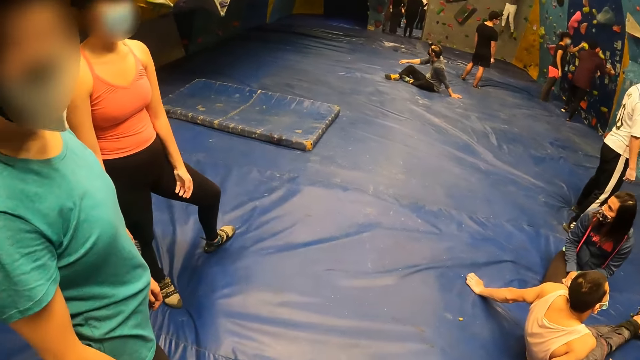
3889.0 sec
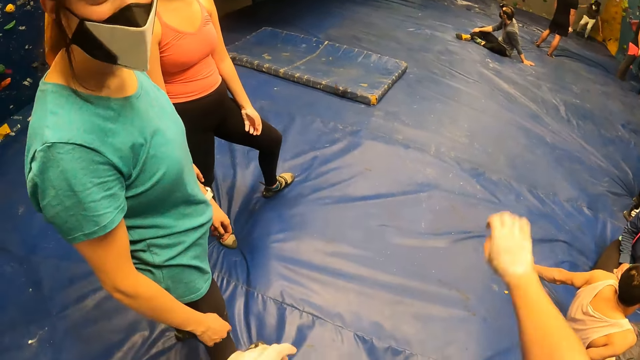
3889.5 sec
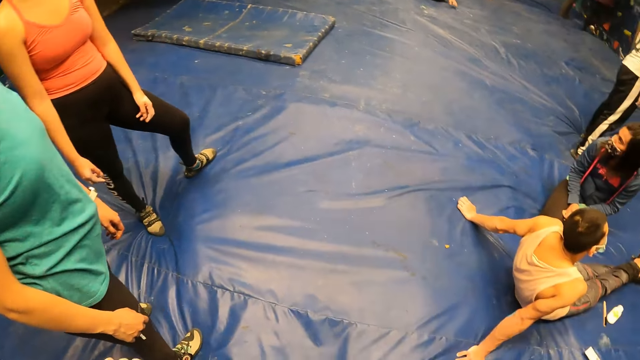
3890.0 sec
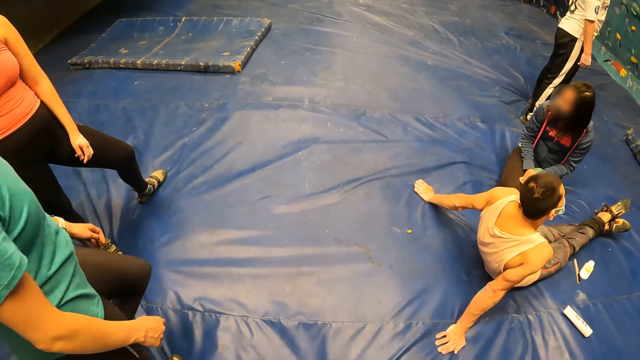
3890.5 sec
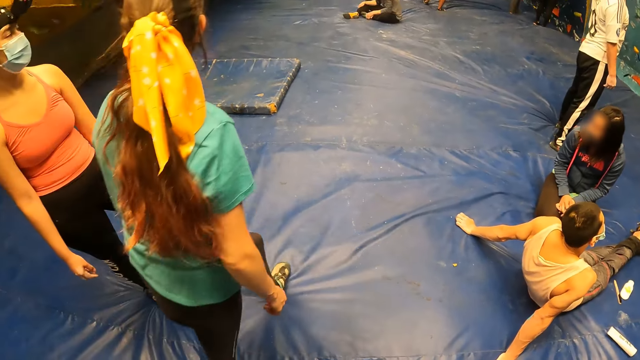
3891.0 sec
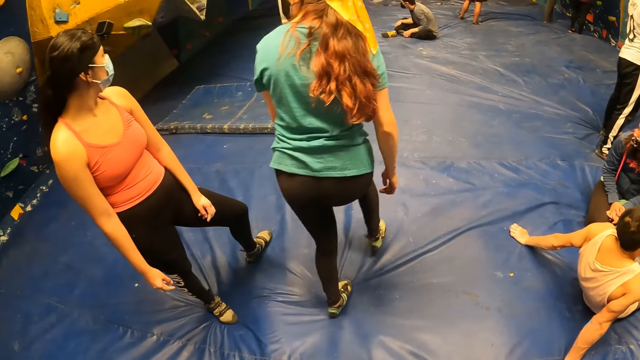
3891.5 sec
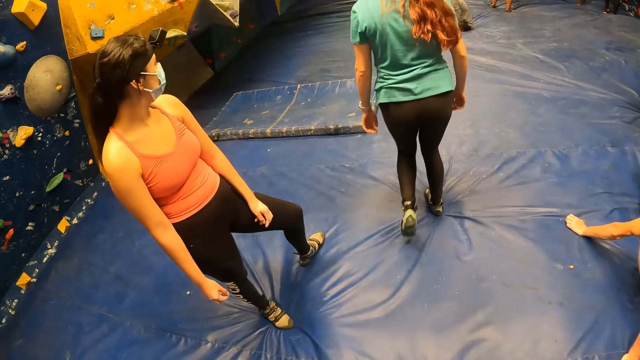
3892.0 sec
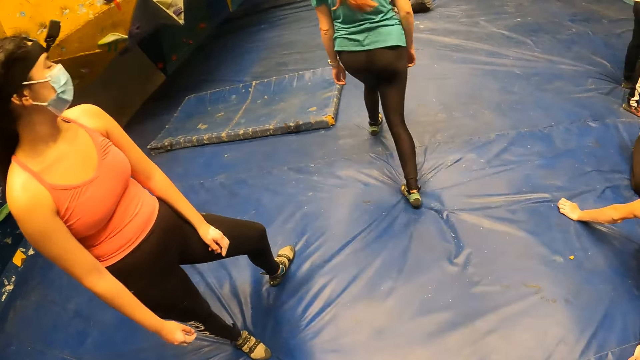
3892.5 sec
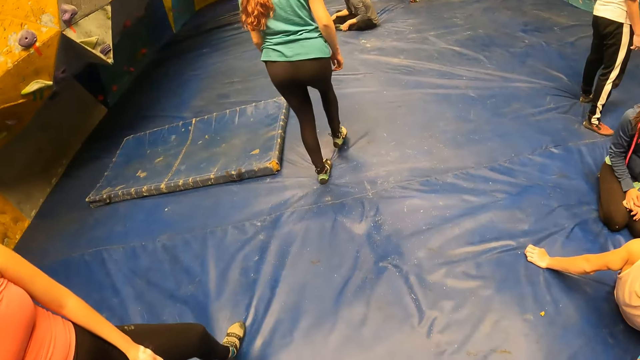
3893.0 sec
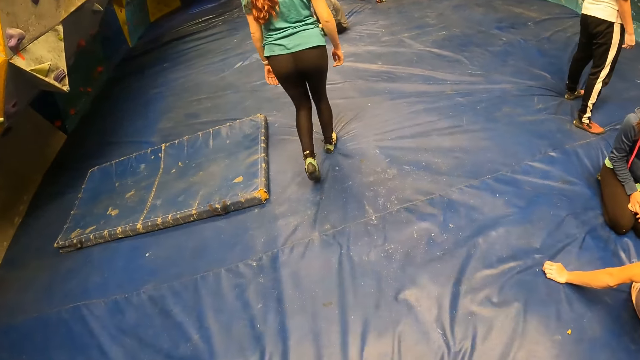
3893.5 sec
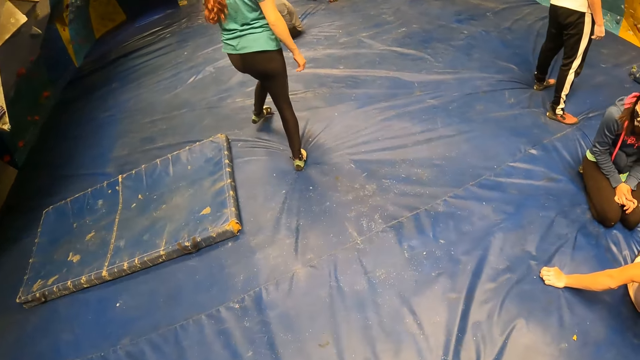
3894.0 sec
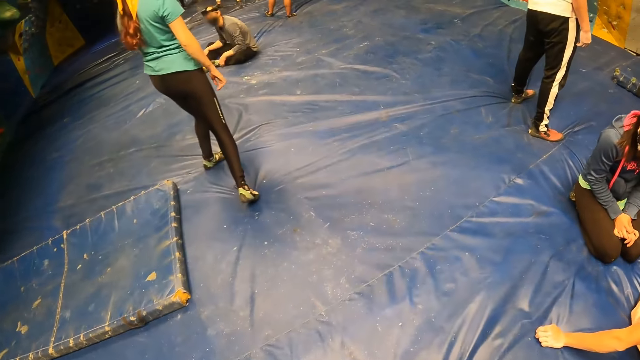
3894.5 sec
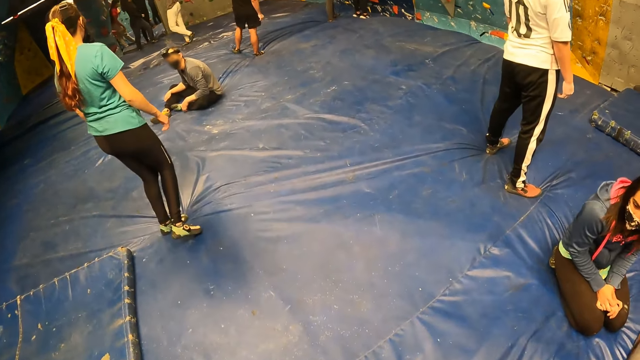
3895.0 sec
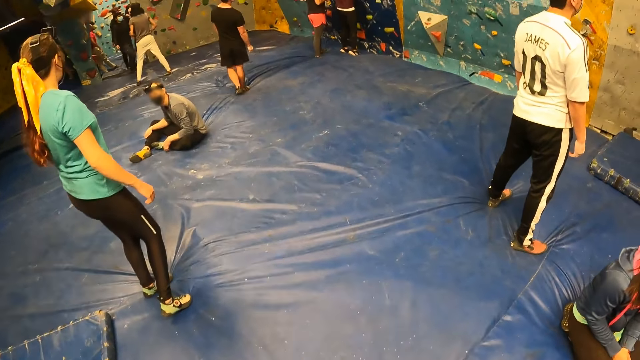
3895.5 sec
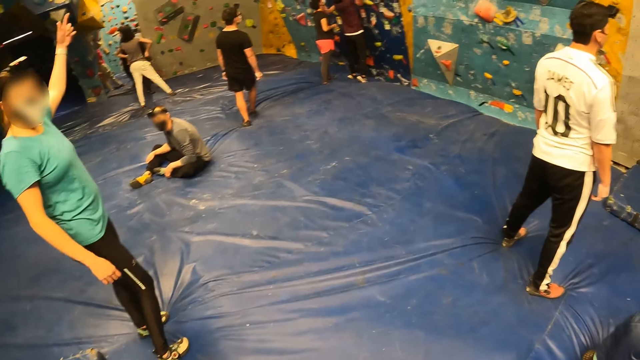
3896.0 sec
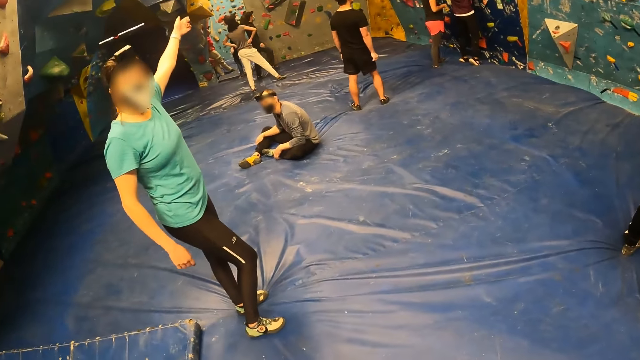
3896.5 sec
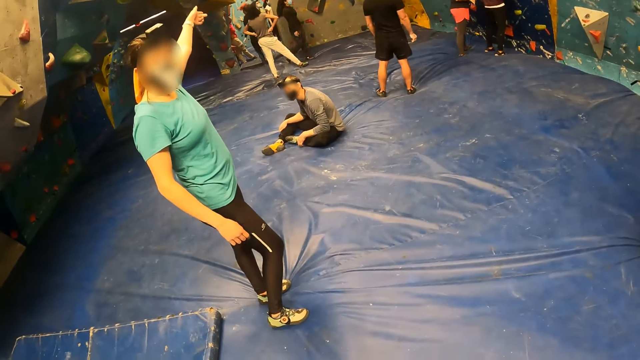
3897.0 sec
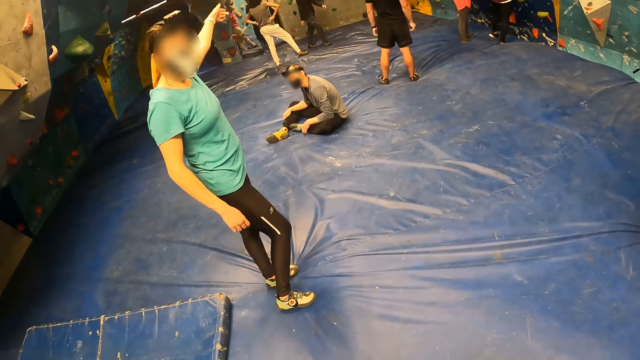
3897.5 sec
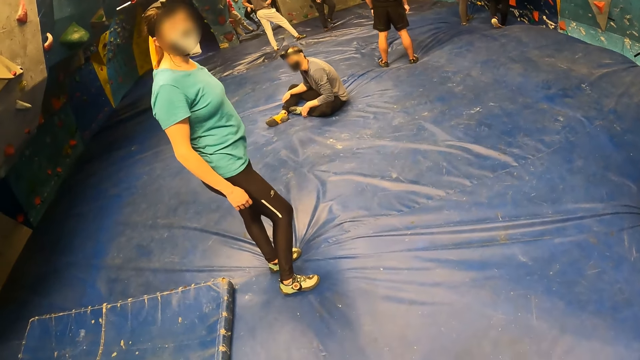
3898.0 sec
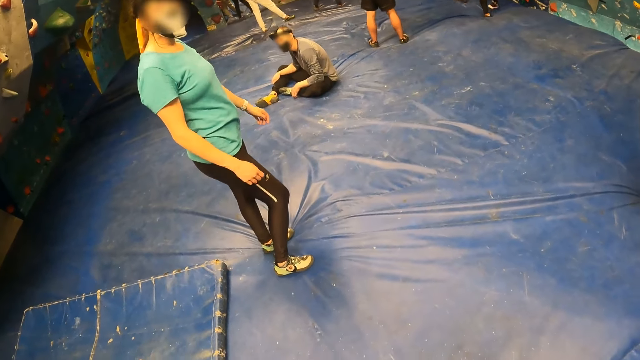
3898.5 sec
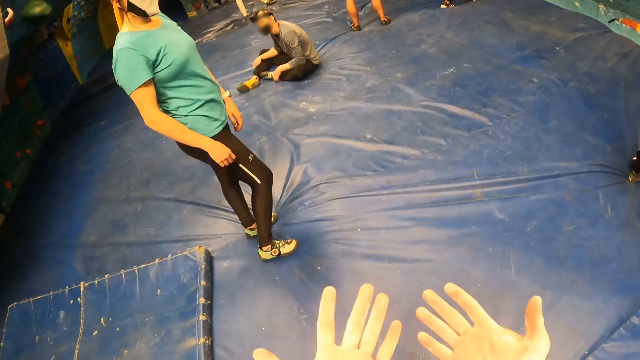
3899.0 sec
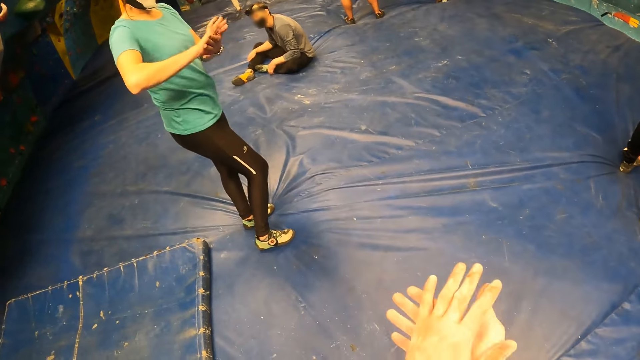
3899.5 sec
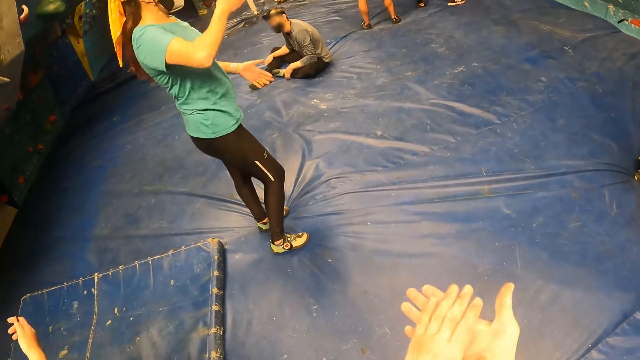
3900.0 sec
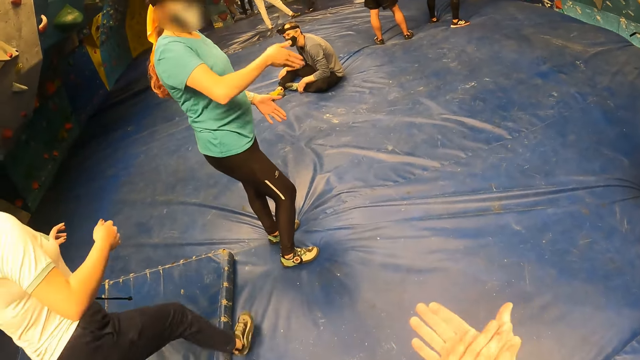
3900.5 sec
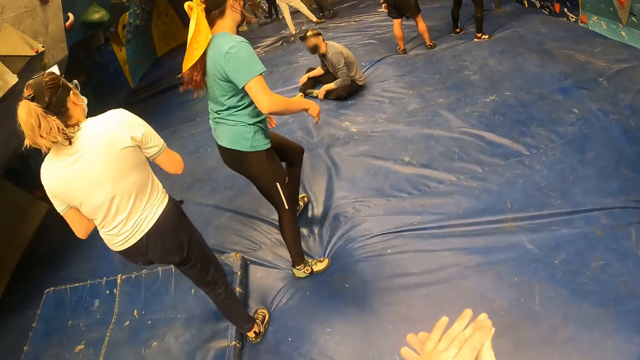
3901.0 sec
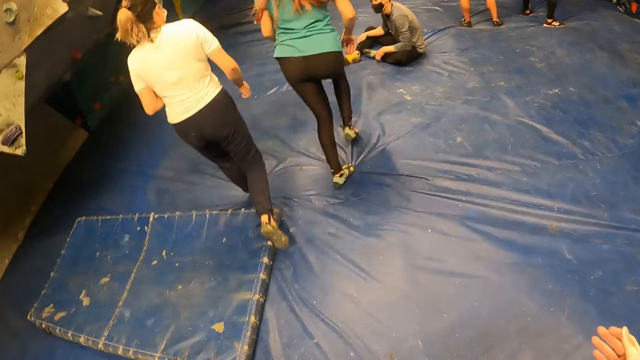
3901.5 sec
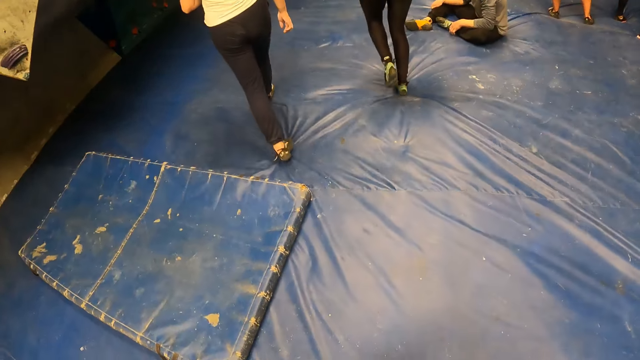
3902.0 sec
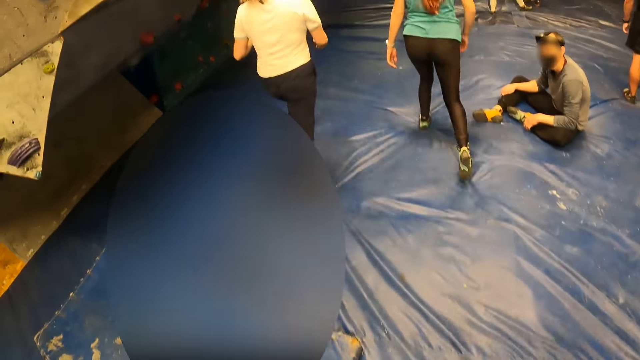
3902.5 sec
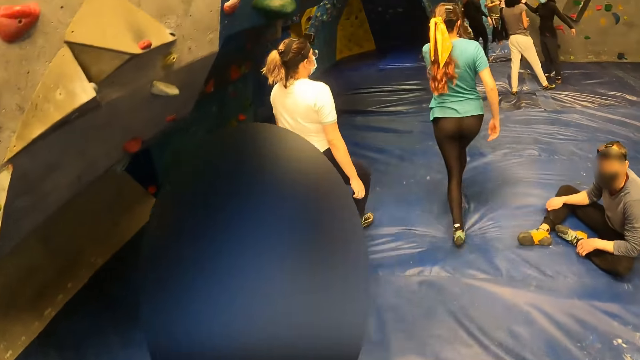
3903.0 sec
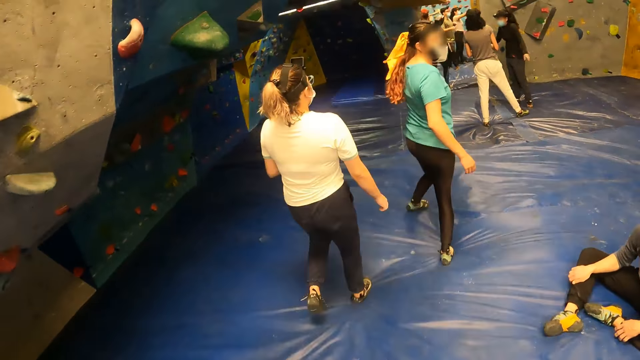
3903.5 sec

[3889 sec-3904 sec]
A person walks in the room. The camera wearer walks in the room. The person points around the room. The camera wearer rubs the hands.

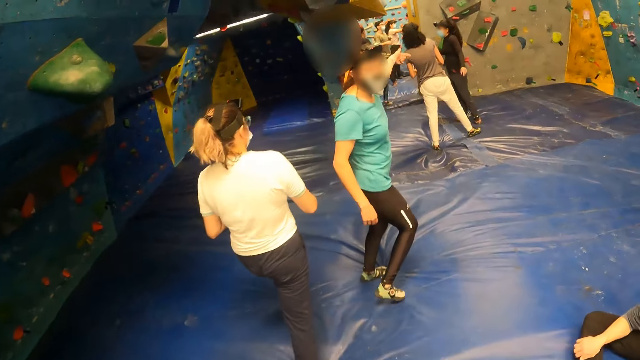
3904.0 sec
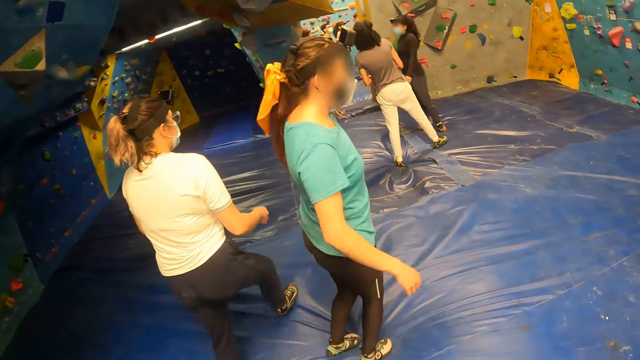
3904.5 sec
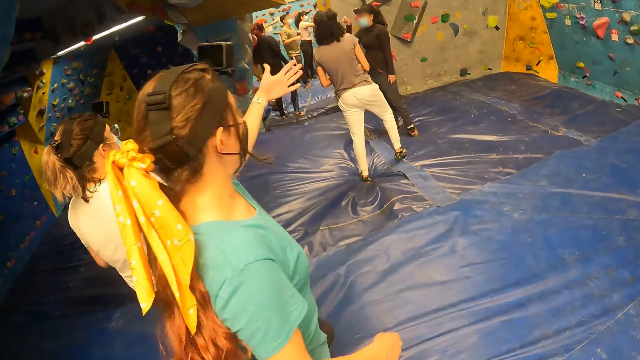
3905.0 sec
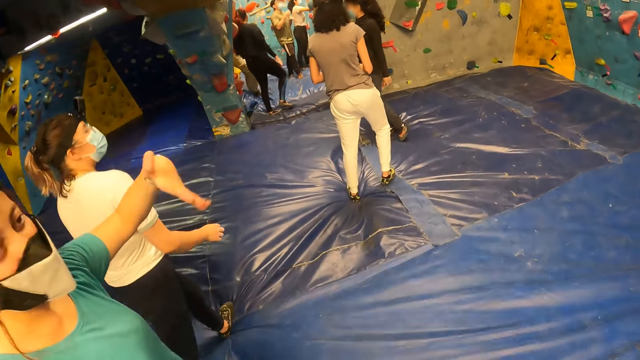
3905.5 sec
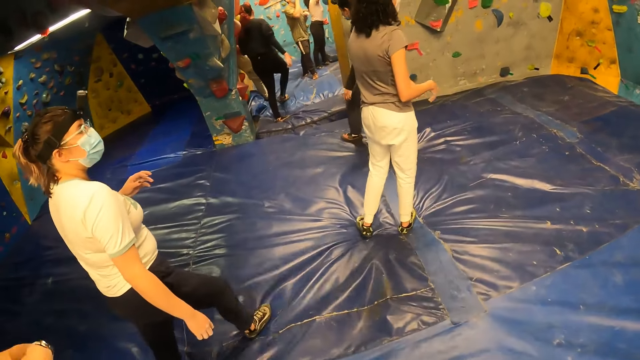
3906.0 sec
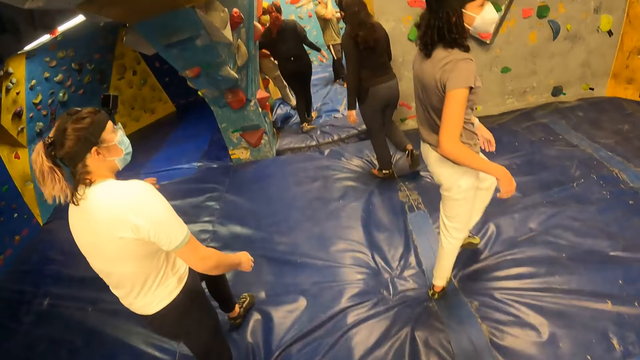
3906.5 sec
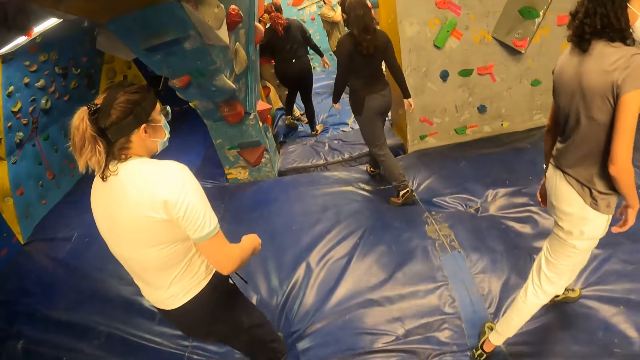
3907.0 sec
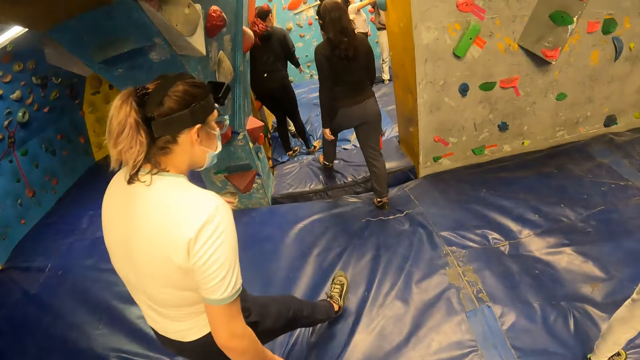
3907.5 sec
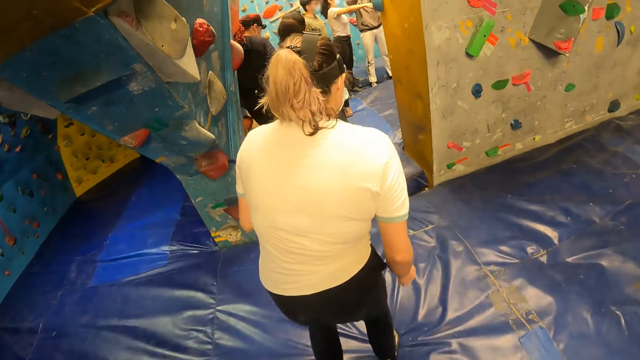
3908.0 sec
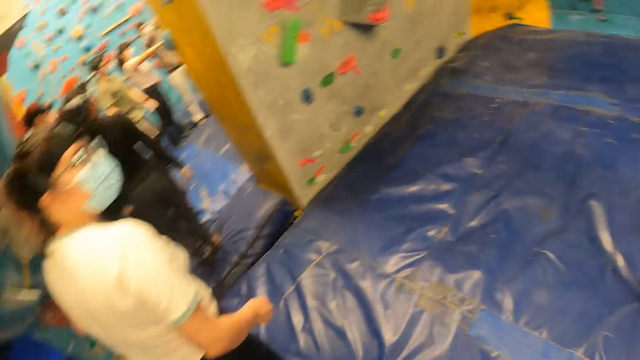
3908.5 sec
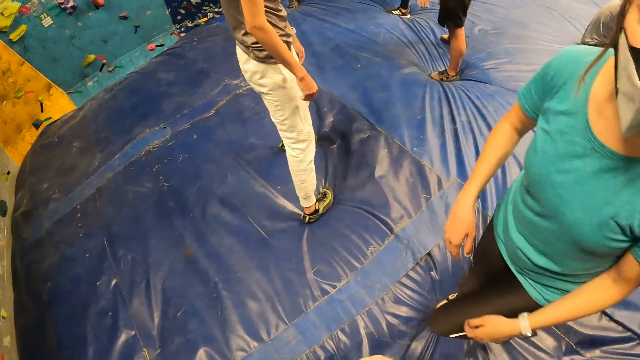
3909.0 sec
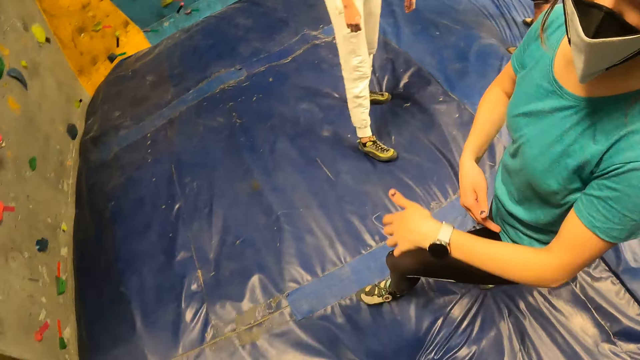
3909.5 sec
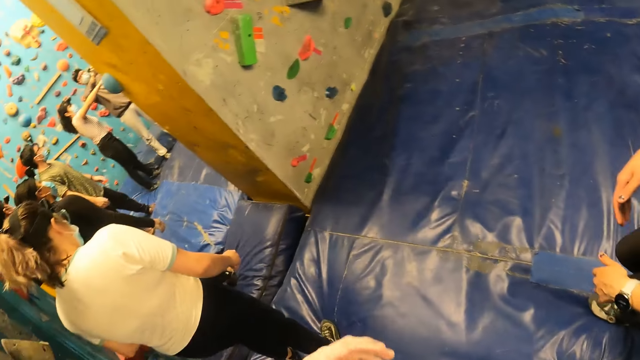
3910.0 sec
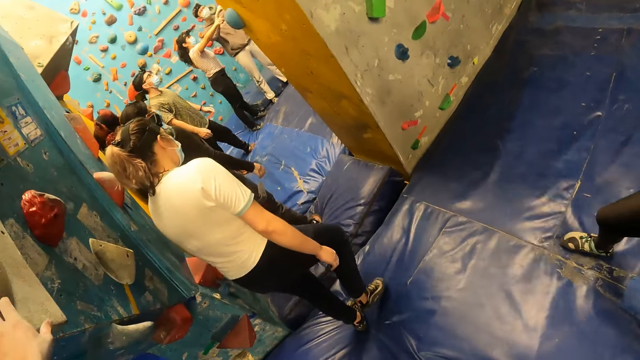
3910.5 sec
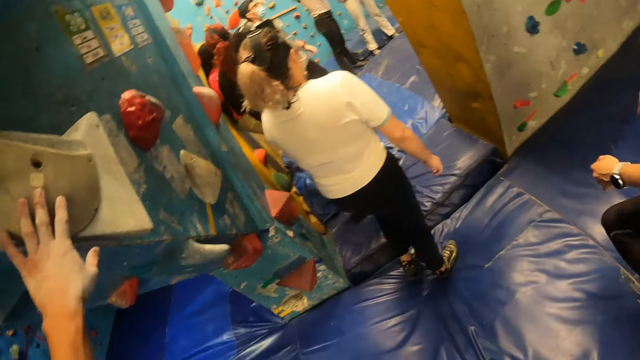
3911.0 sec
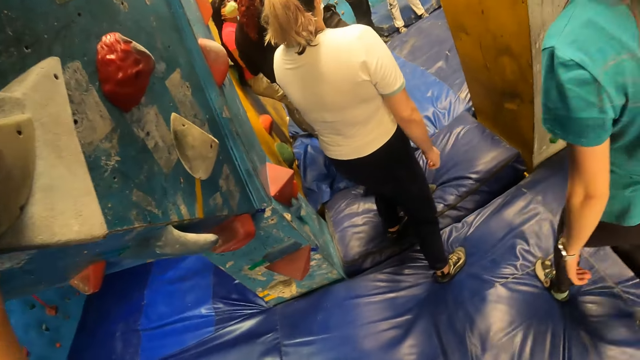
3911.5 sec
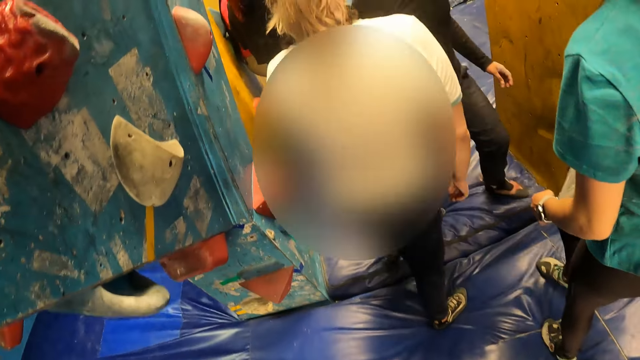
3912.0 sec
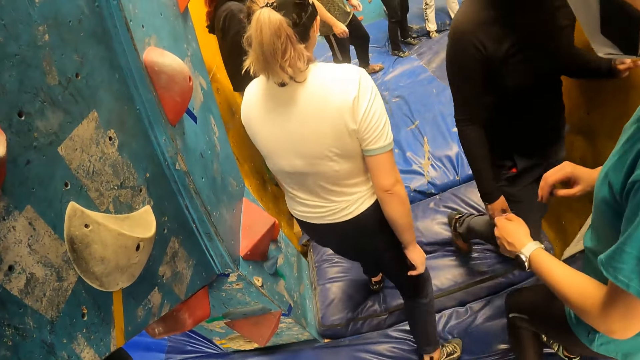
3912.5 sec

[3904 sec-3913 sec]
The camera wearer looks around the room. A person moves her hands and walks in the room. The camera wearer holds a climbing hold on a bouldering wall with her left hand.
